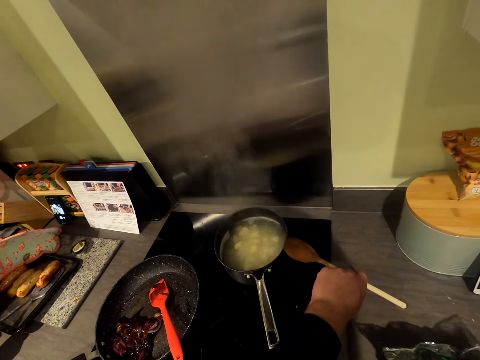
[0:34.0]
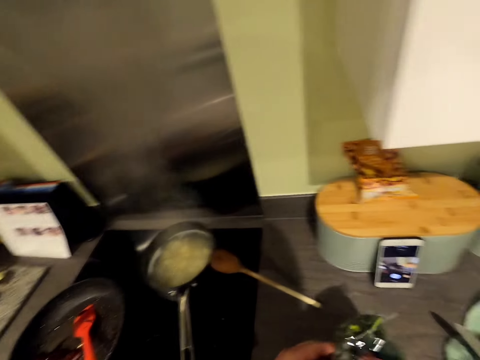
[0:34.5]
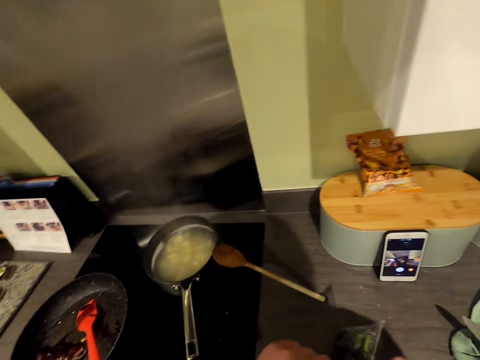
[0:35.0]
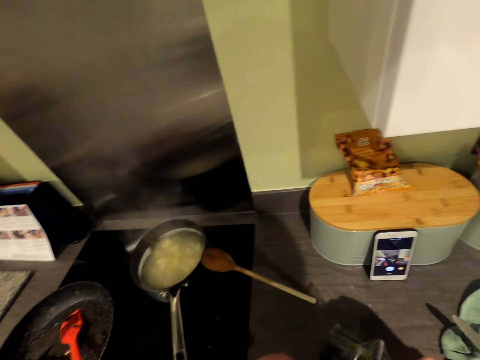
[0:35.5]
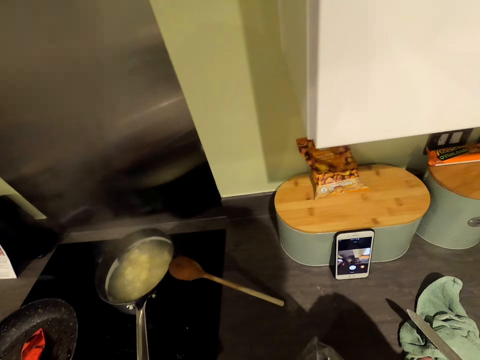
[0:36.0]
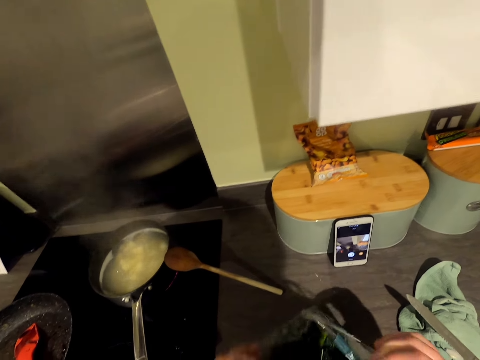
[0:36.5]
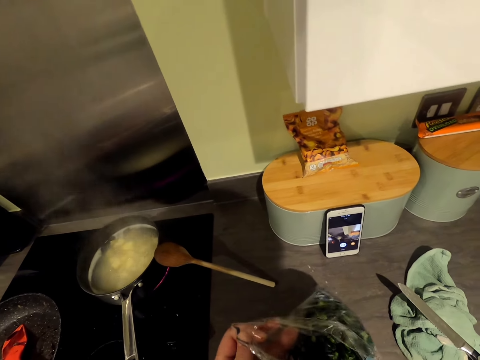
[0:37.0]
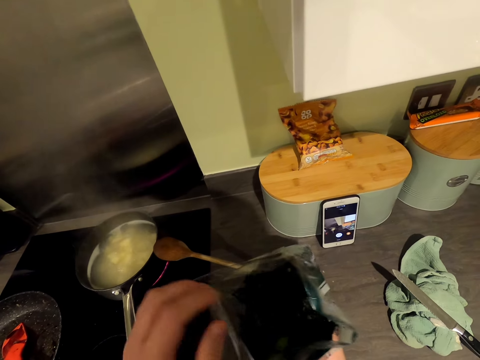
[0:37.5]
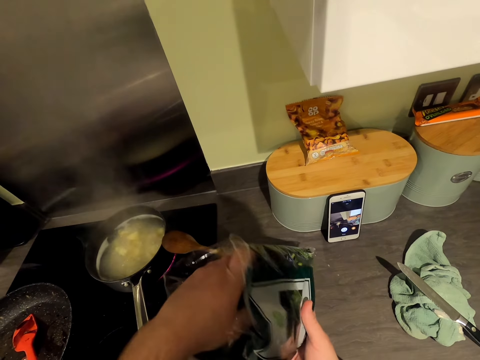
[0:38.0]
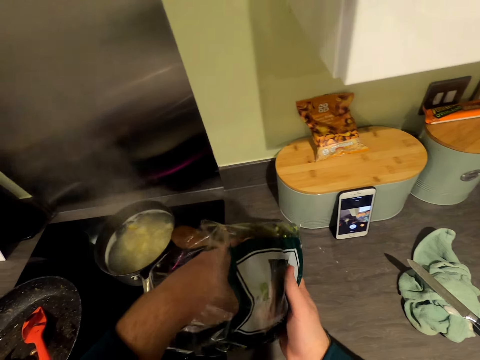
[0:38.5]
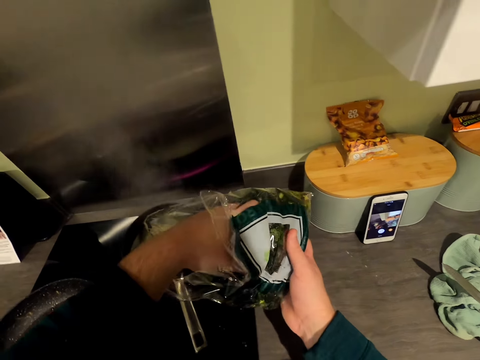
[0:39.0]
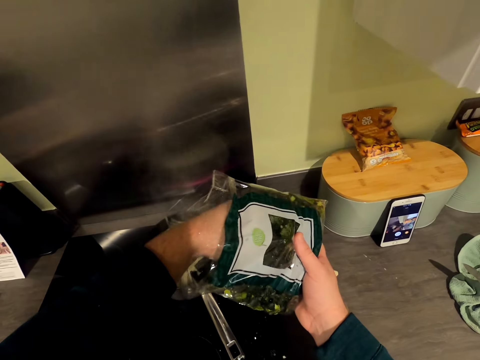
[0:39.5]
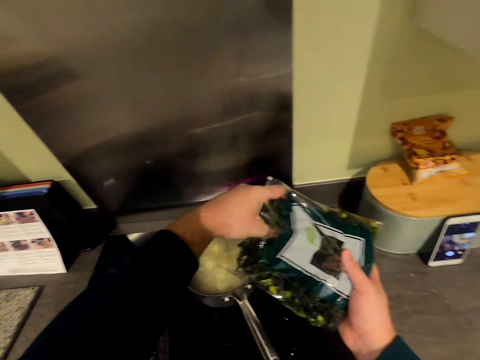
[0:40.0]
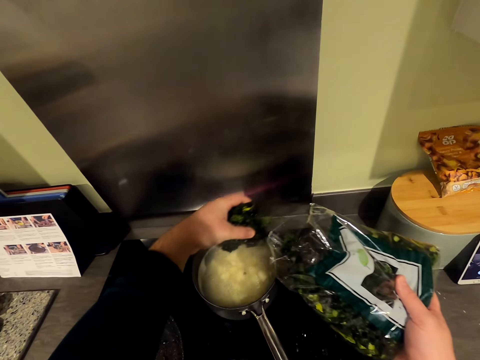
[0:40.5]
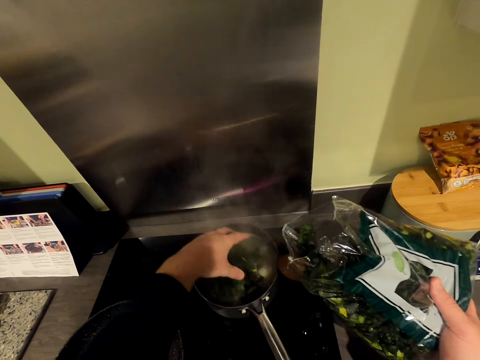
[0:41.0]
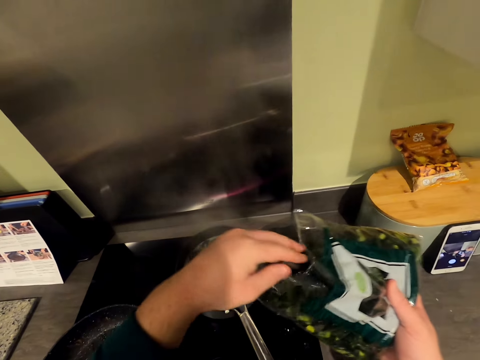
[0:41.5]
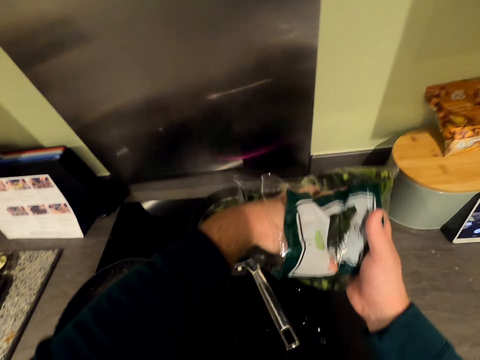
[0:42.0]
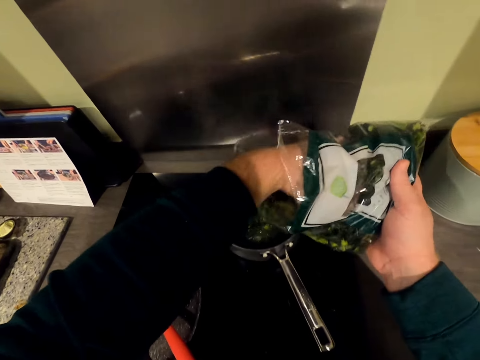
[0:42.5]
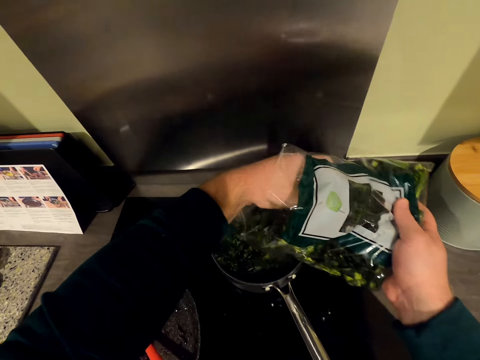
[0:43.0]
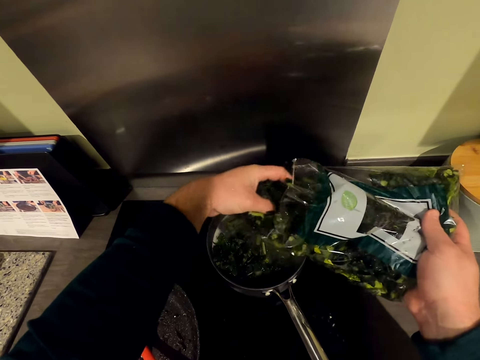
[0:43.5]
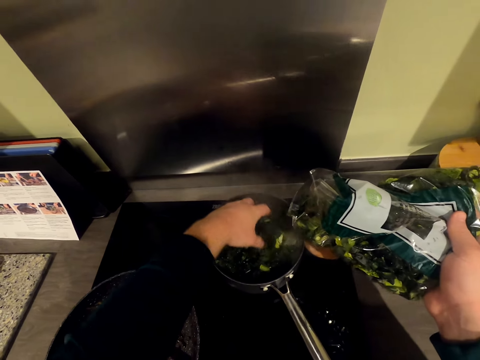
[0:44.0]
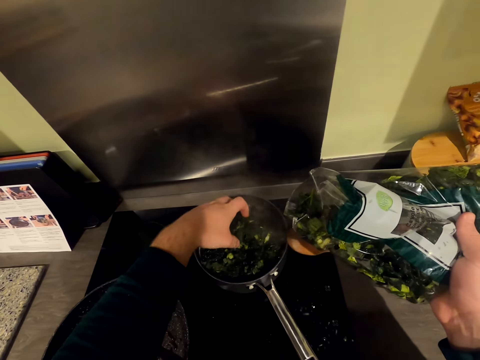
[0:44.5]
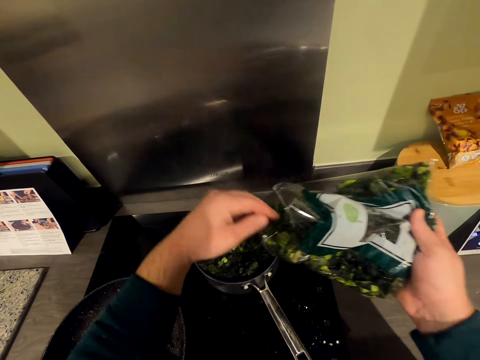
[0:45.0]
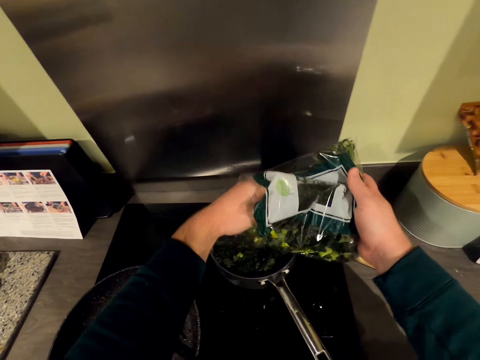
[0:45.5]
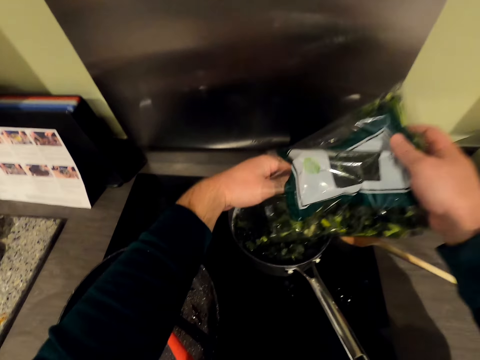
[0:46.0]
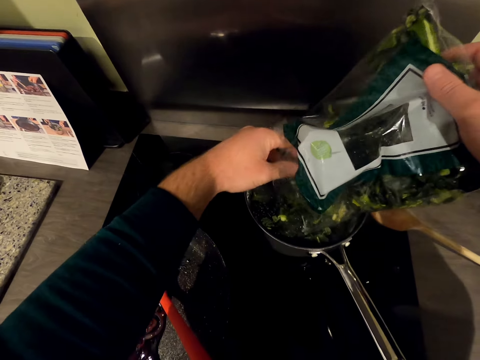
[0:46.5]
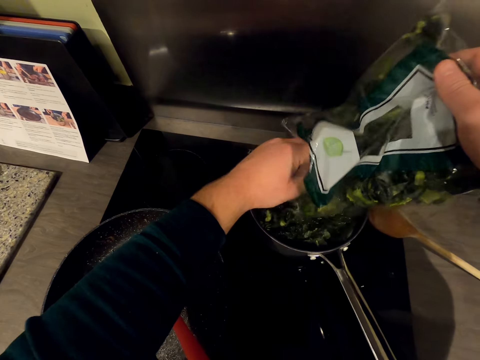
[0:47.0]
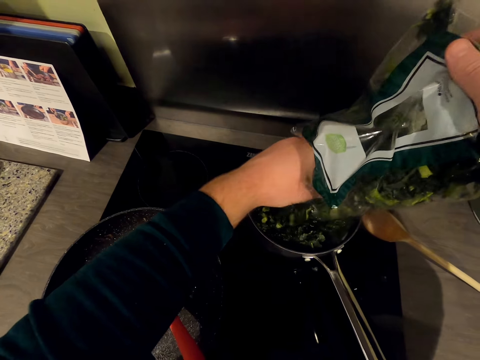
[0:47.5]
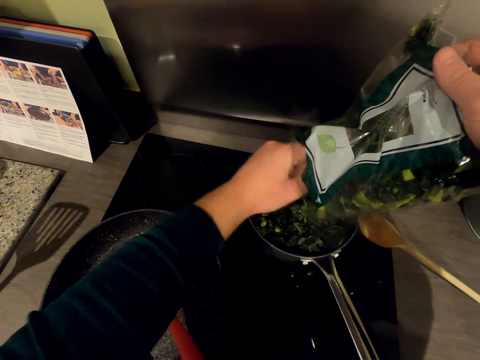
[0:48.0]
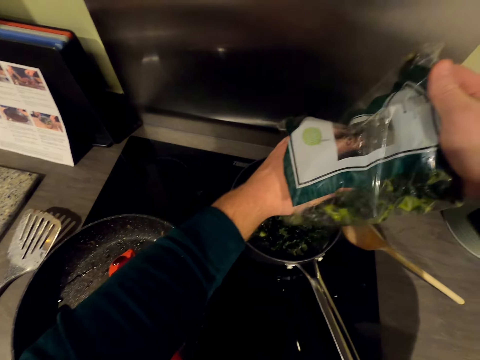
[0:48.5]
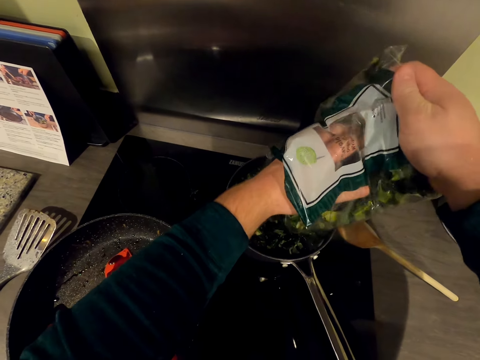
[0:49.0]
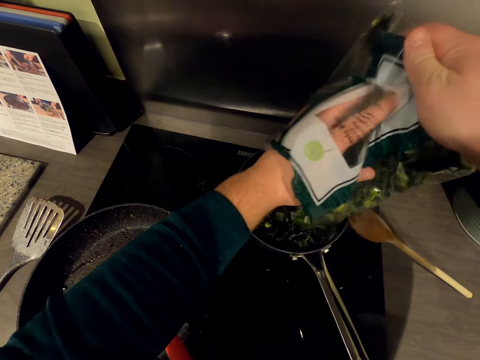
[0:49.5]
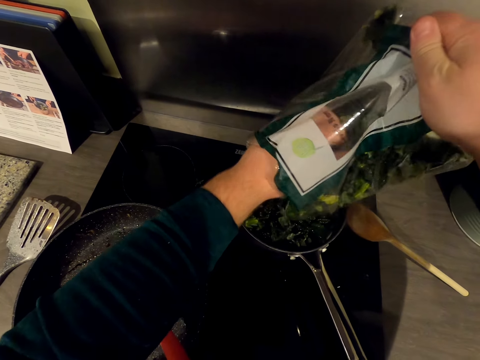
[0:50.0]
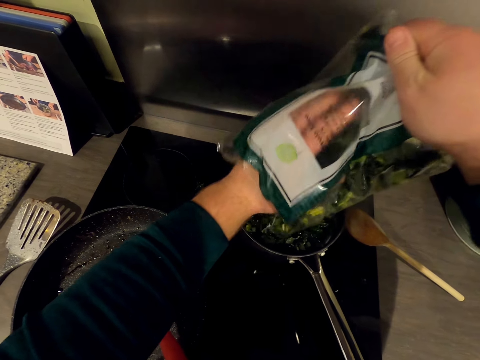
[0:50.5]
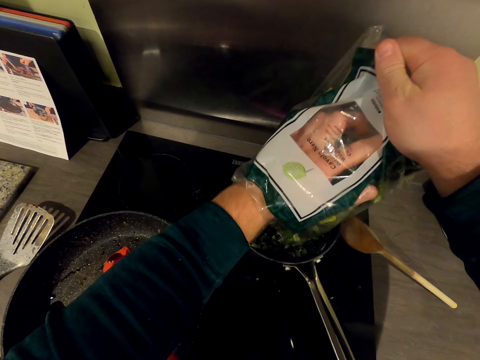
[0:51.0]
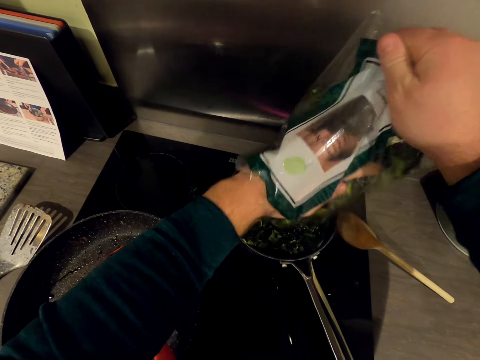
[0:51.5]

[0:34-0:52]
A man picks up something. The camera wearer tears a packet of something. They pick up something from the packet. They add vegetable in the potatoes in the pan. They pick up something from the packet. They put something in the pan. They pour something in the pan. The man puts a spatula on the counter.

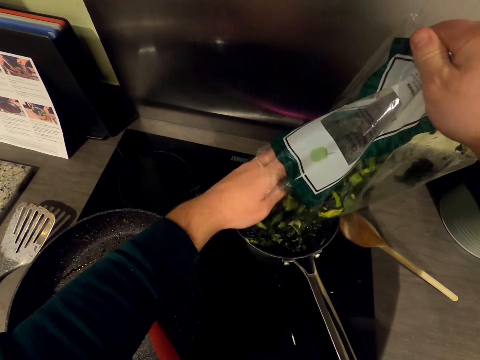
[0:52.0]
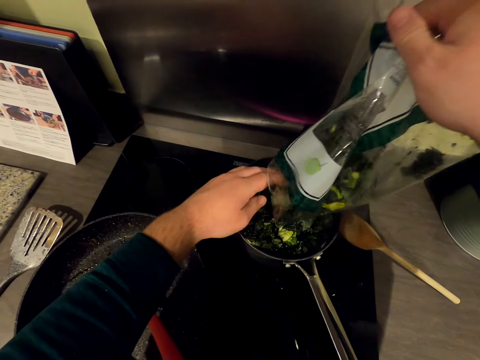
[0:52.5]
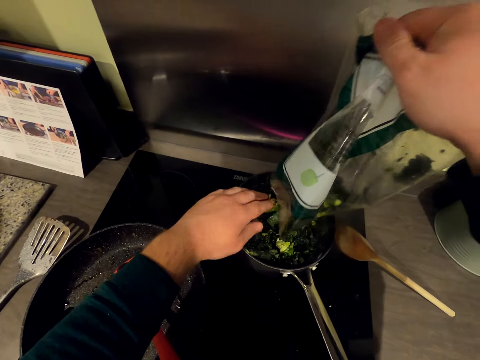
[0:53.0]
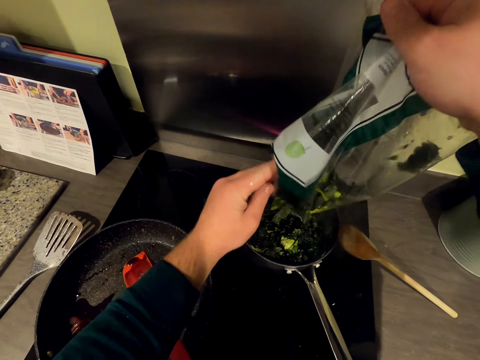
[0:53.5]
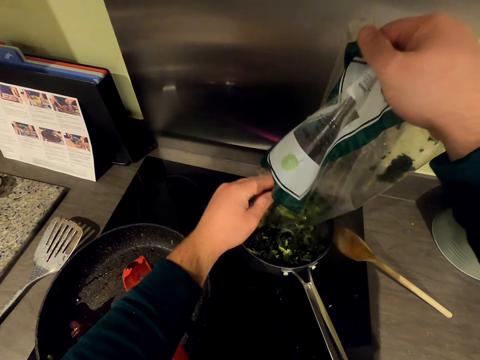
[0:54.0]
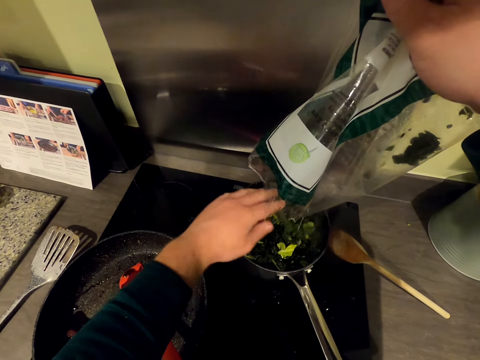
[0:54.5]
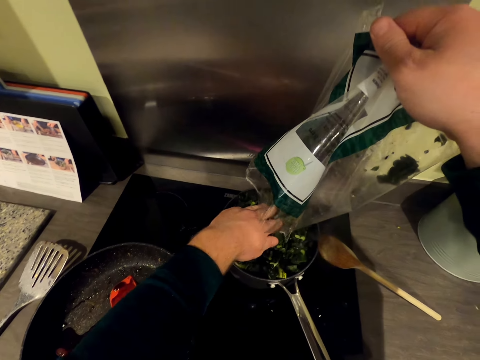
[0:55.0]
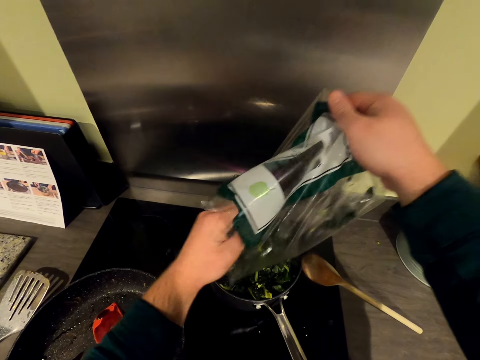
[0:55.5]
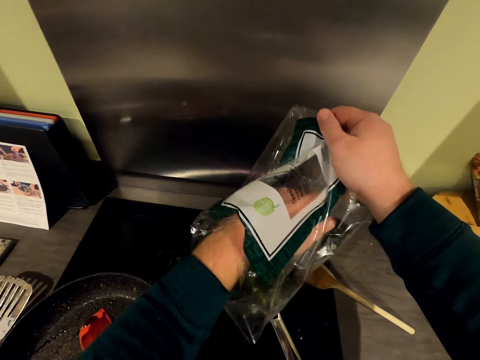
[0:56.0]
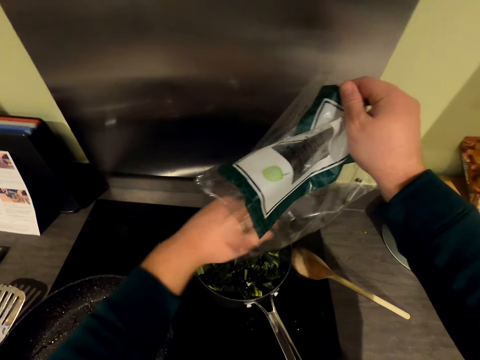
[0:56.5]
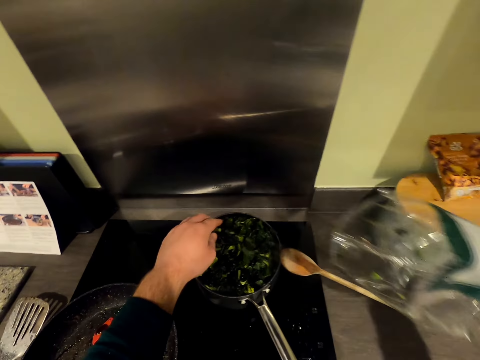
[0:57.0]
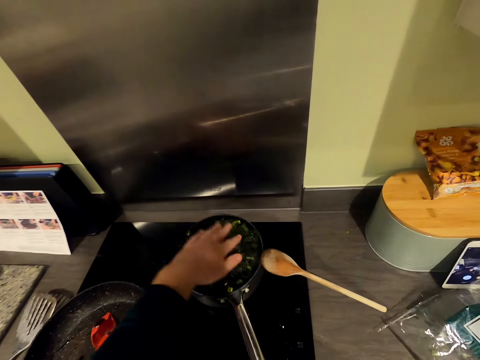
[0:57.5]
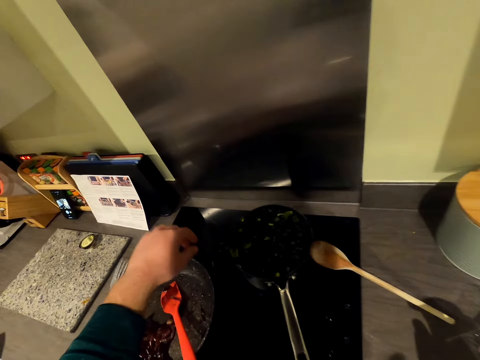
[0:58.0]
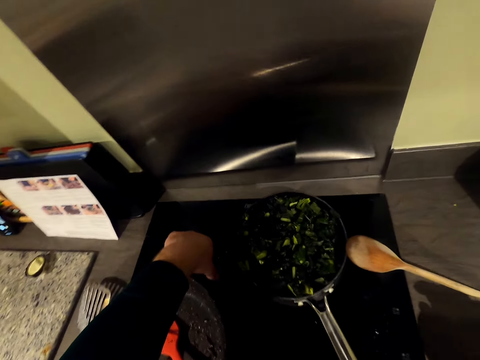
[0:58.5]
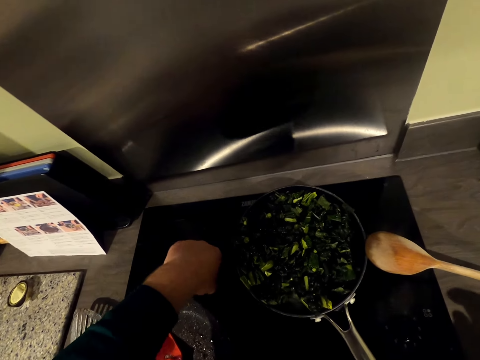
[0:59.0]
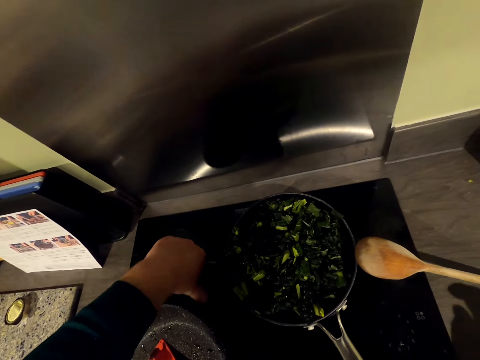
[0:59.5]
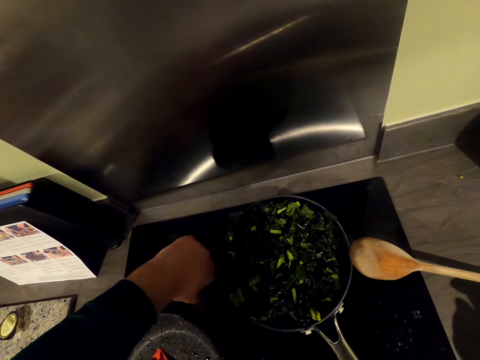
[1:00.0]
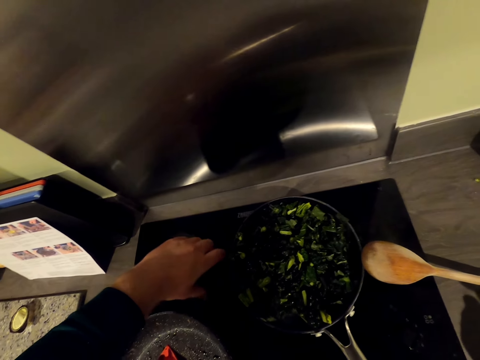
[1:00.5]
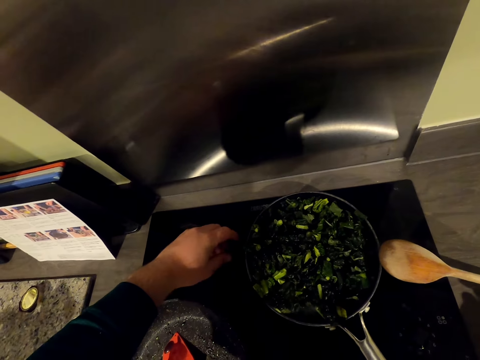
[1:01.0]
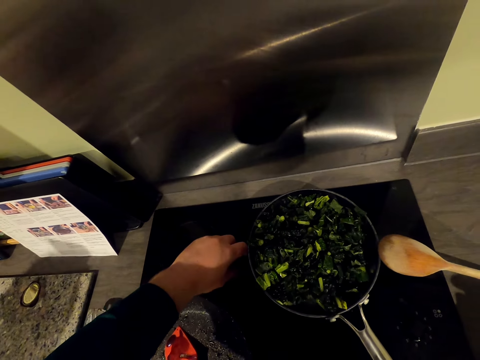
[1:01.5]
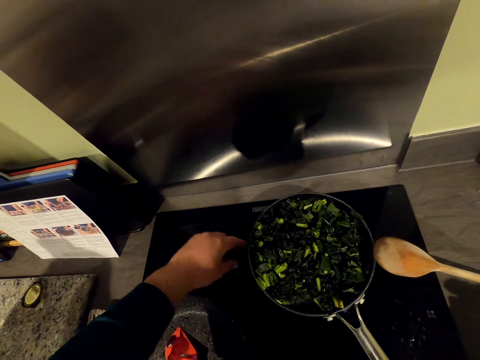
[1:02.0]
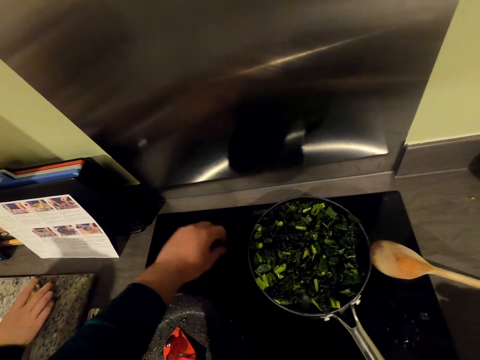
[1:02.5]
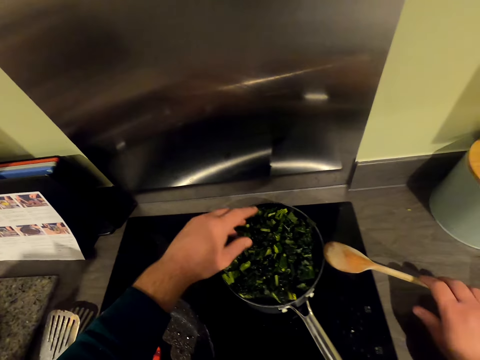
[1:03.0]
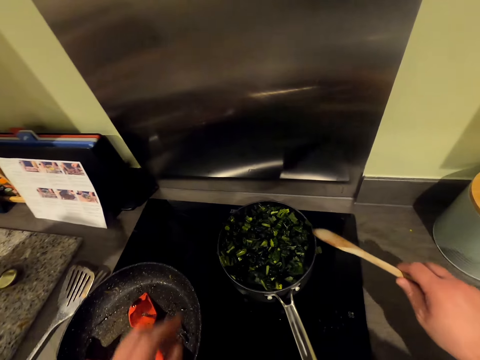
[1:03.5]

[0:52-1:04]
The camera wearer inserts a hand in the packet. They move the packet away from the pan. They press something. They collect something from the cooker surface. They pick up fallen vegetables. A man moves something. The camera wearer picks up a cooking stick and drops something in the pan.
